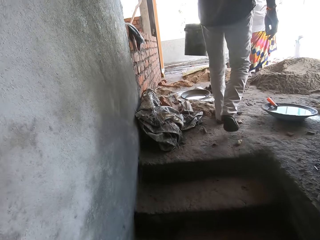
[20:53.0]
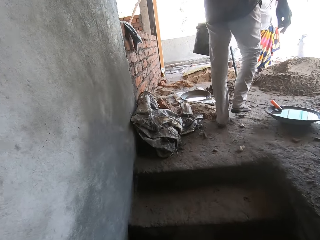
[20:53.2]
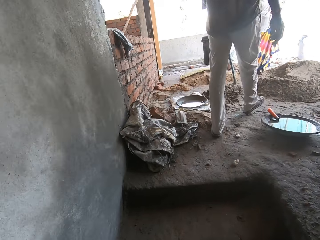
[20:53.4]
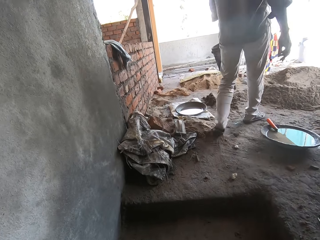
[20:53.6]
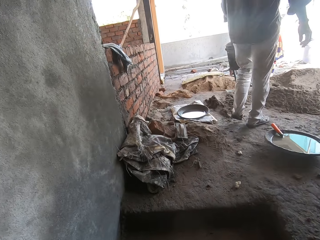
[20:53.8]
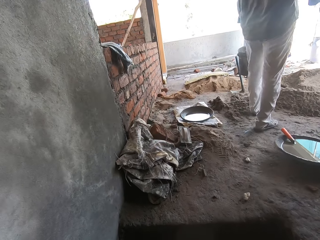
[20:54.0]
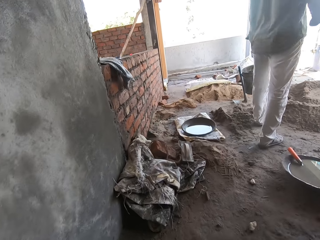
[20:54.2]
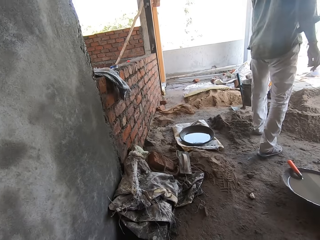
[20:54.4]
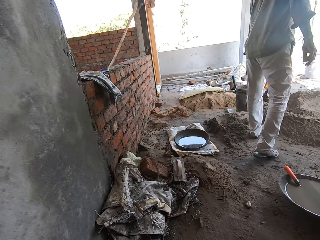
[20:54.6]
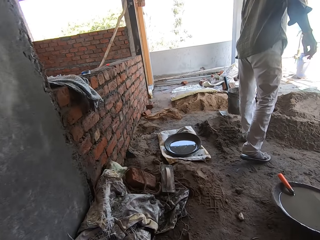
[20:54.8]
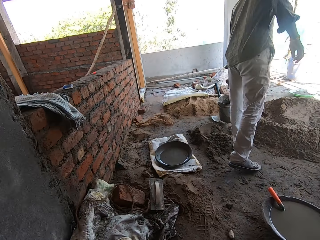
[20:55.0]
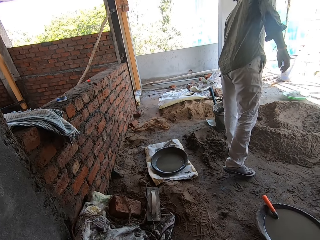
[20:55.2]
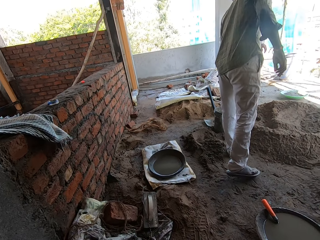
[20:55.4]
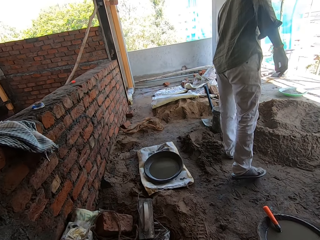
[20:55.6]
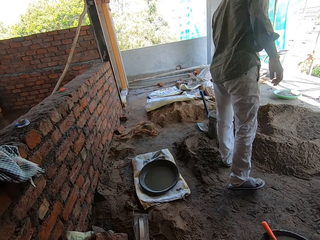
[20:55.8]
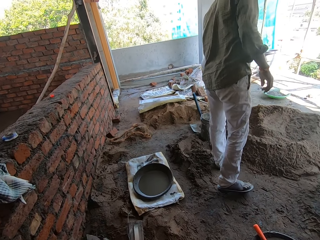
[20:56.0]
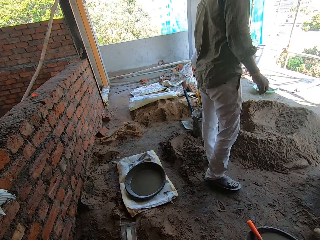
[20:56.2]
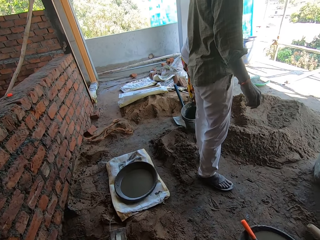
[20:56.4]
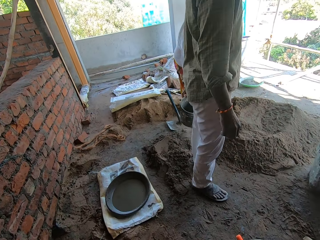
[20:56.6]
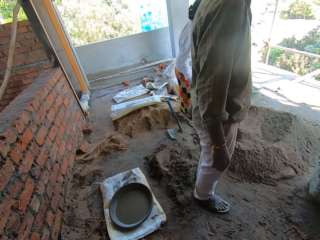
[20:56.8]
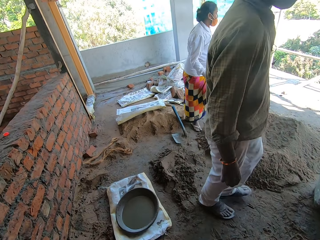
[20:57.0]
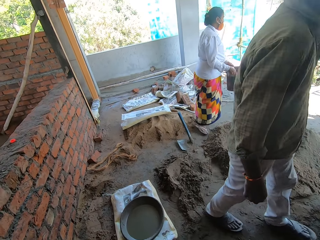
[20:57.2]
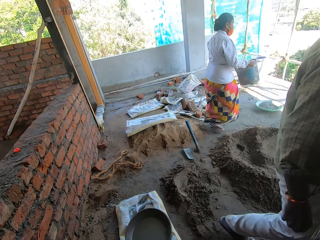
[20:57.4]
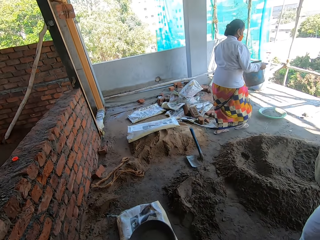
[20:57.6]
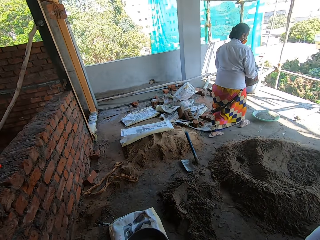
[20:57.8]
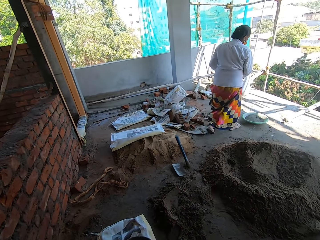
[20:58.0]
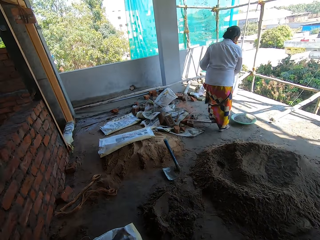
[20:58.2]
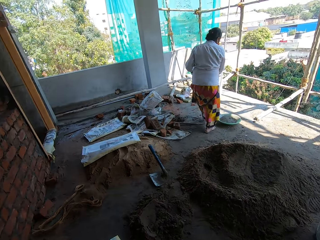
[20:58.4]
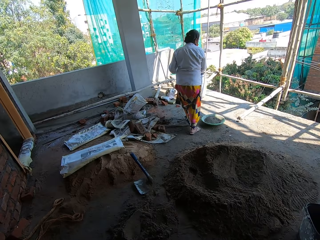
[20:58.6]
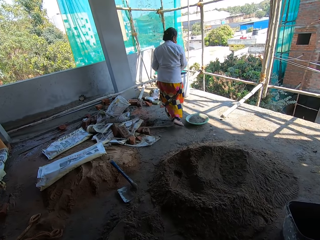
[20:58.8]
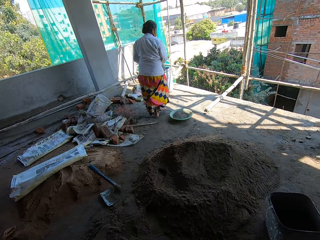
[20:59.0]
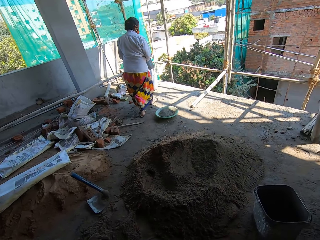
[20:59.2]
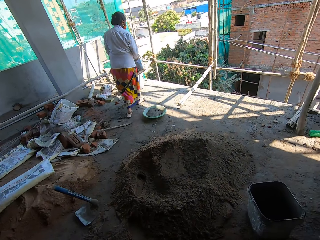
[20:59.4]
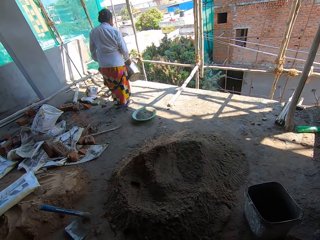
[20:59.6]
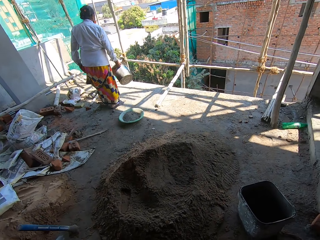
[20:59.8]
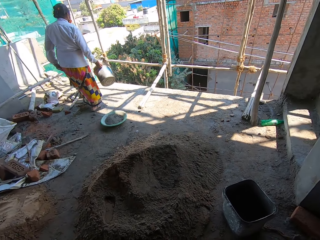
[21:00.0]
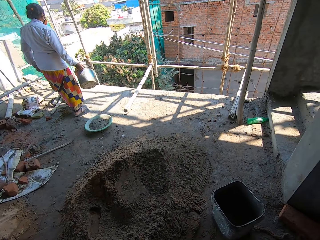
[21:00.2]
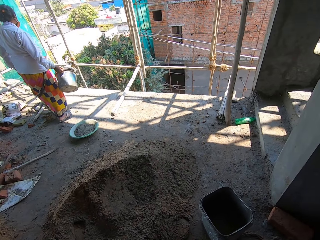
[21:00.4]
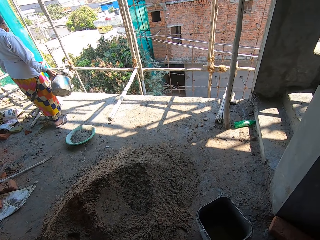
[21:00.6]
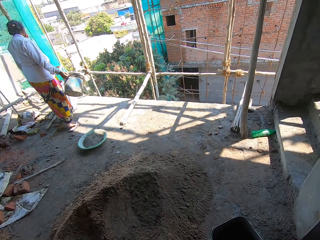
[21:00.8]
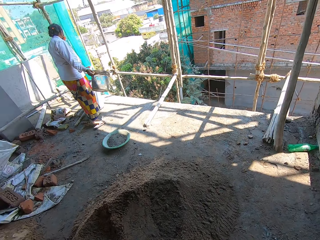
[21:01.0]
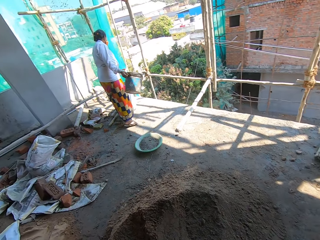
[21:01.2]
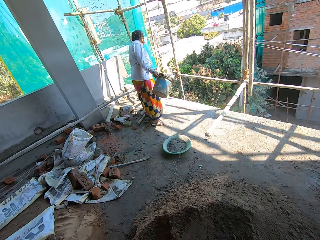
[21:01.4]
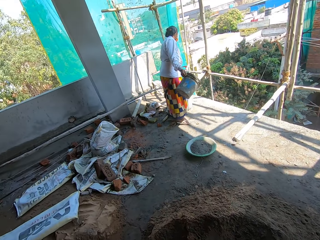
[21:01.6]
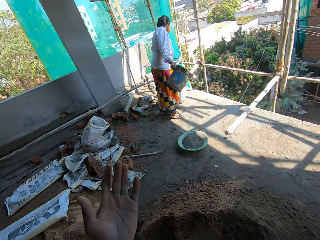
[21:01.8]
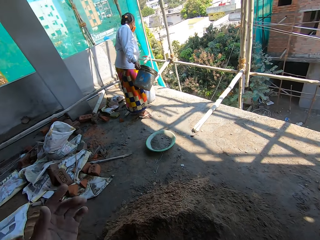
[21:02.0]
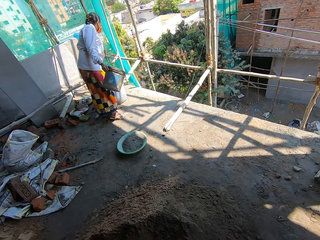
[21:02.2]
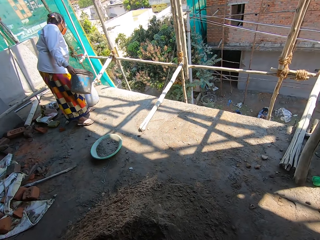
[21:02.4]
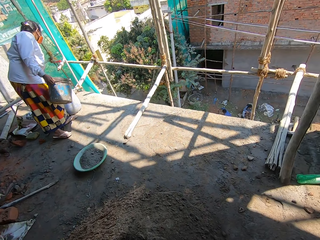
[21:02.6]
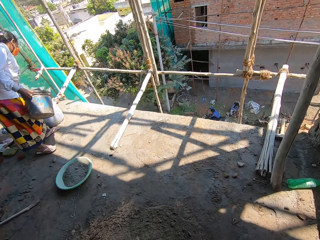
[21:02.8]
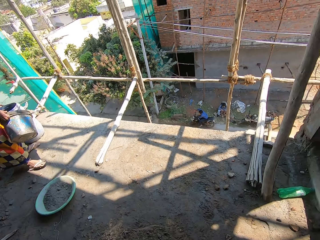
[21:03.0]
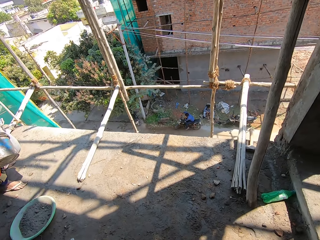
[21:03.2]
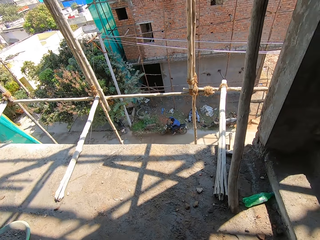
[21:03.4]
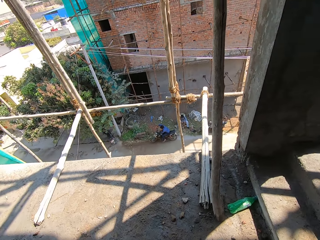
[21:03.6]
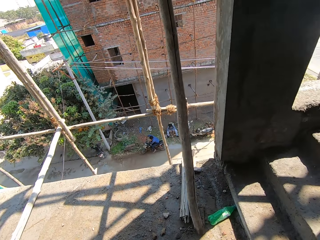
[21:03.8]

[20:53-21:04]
The camera wearer walks in the building.

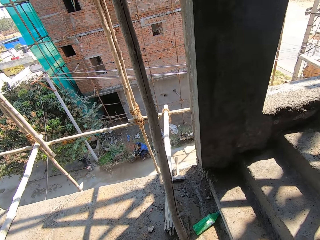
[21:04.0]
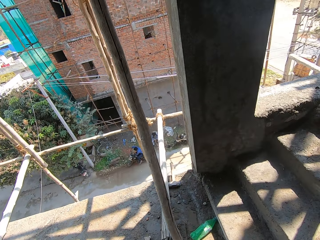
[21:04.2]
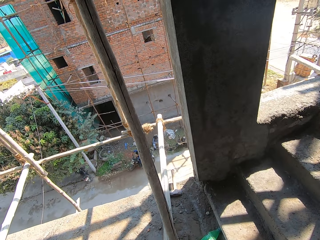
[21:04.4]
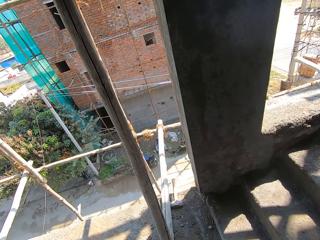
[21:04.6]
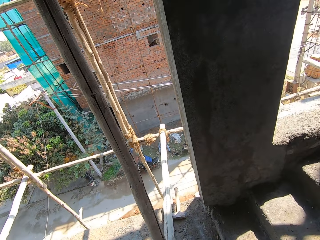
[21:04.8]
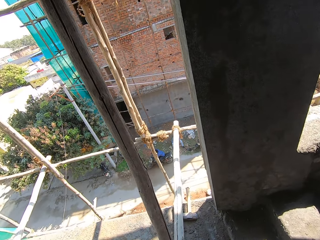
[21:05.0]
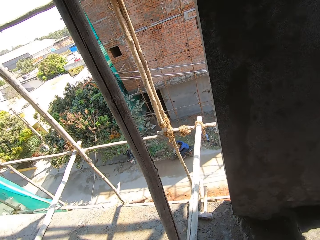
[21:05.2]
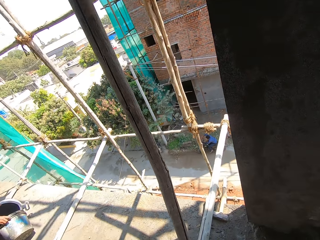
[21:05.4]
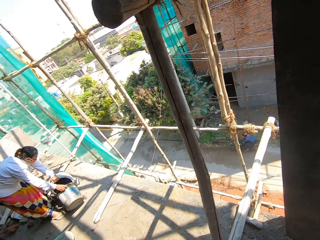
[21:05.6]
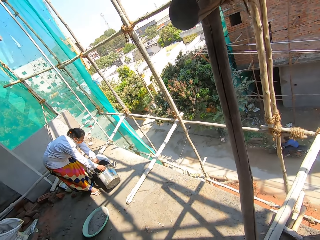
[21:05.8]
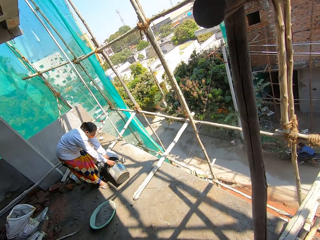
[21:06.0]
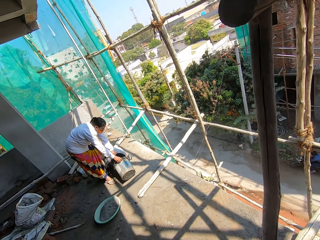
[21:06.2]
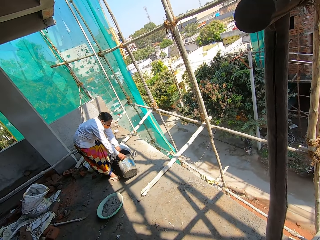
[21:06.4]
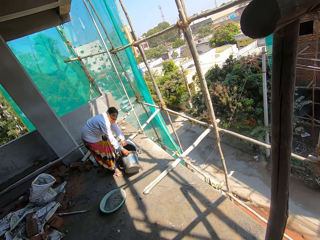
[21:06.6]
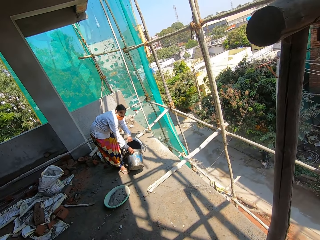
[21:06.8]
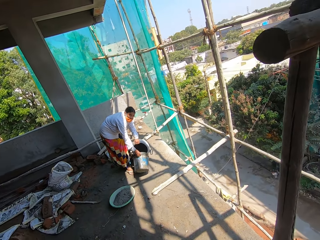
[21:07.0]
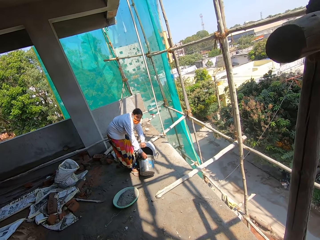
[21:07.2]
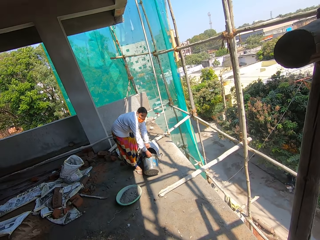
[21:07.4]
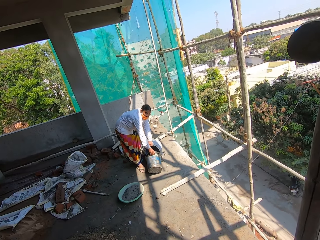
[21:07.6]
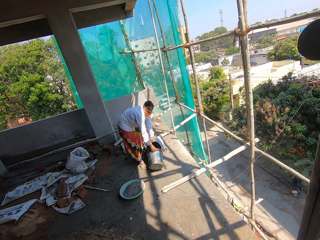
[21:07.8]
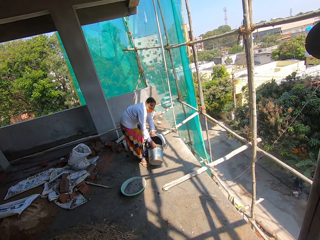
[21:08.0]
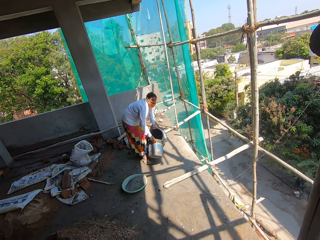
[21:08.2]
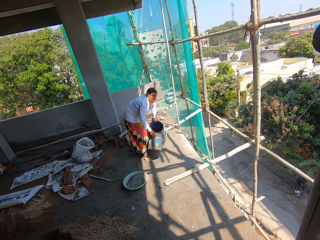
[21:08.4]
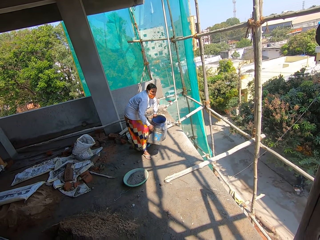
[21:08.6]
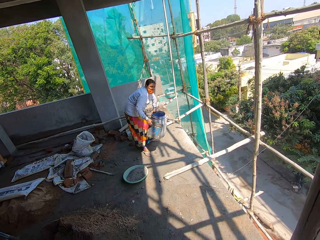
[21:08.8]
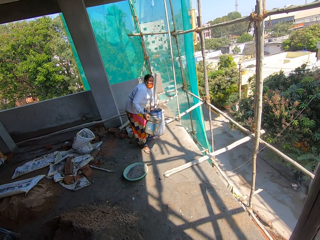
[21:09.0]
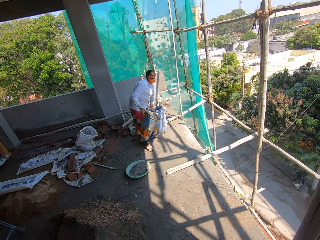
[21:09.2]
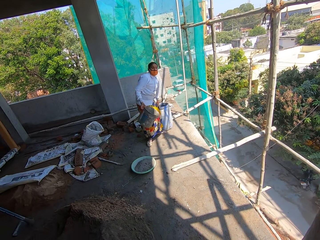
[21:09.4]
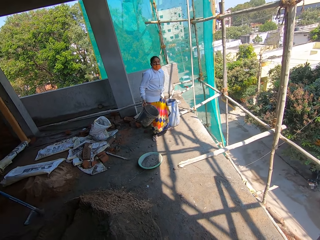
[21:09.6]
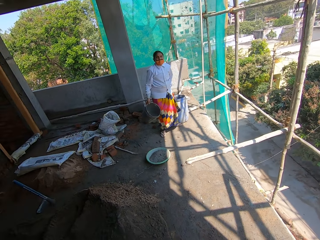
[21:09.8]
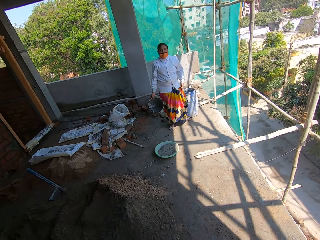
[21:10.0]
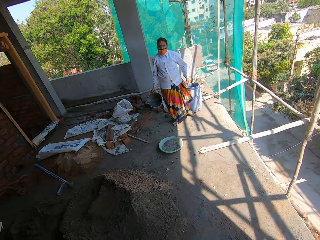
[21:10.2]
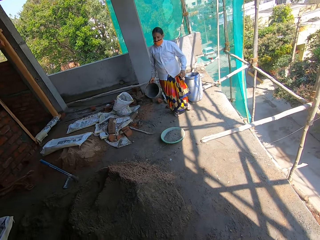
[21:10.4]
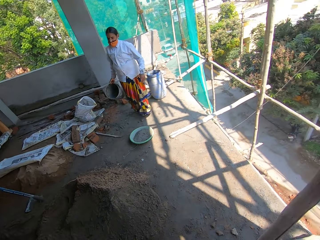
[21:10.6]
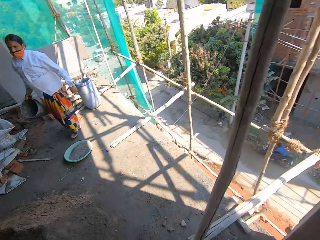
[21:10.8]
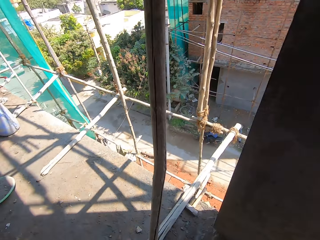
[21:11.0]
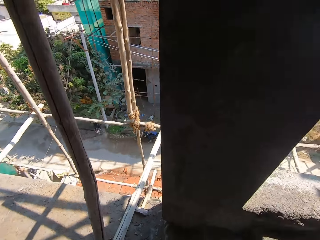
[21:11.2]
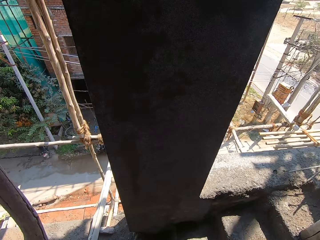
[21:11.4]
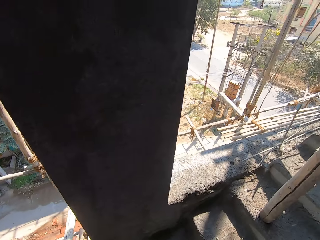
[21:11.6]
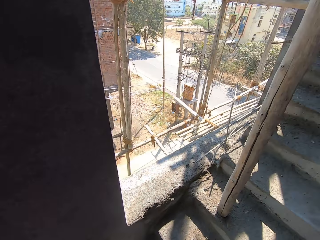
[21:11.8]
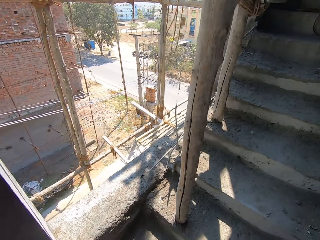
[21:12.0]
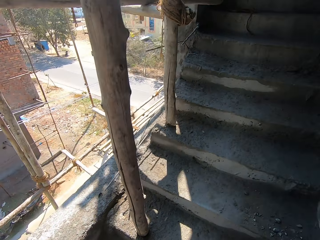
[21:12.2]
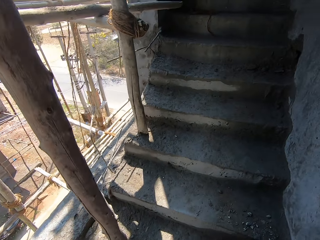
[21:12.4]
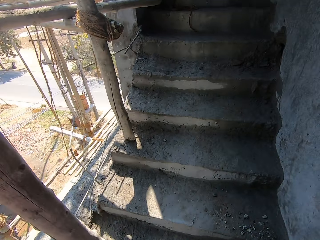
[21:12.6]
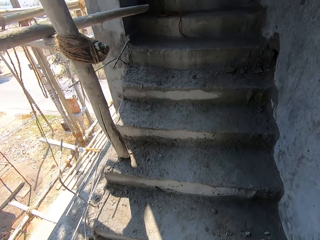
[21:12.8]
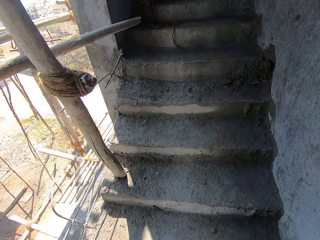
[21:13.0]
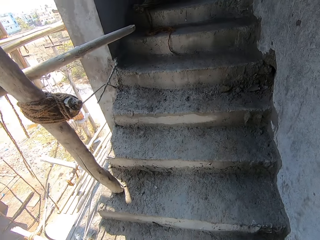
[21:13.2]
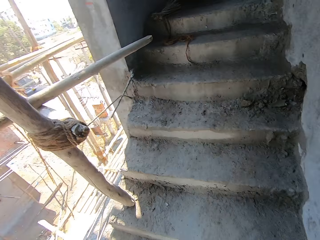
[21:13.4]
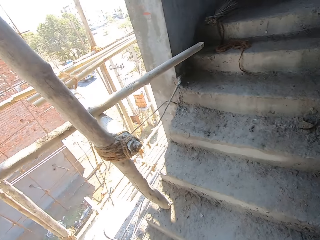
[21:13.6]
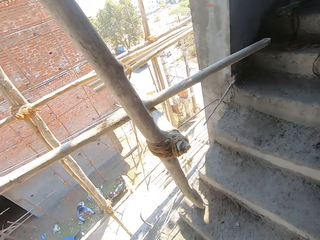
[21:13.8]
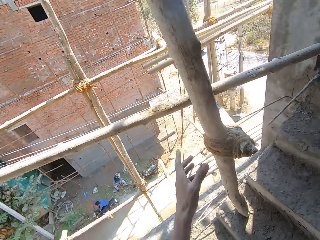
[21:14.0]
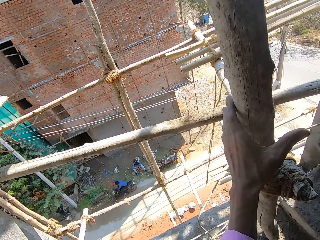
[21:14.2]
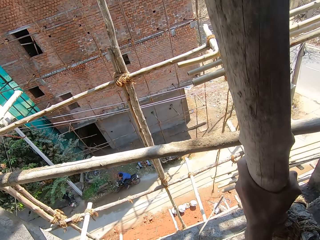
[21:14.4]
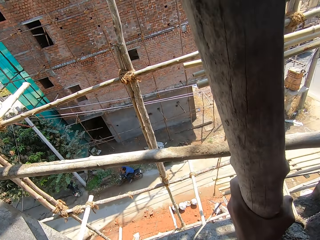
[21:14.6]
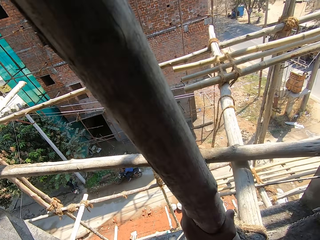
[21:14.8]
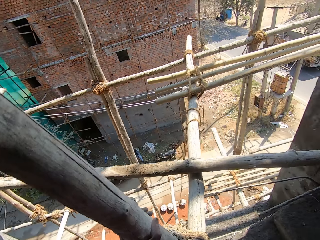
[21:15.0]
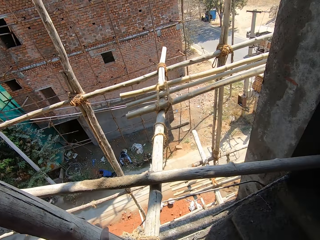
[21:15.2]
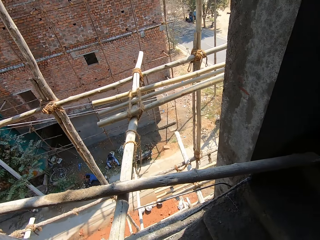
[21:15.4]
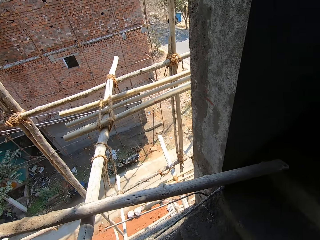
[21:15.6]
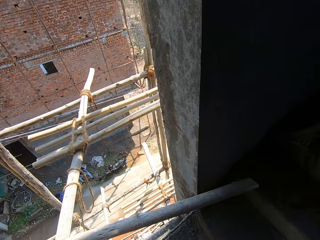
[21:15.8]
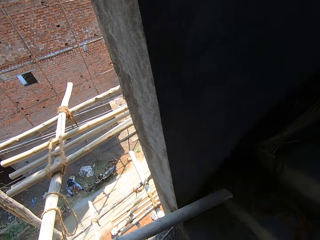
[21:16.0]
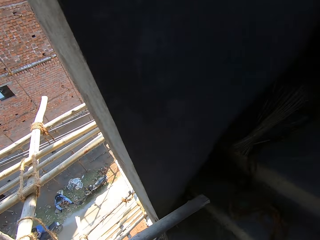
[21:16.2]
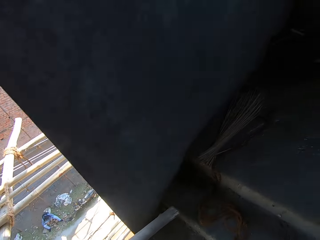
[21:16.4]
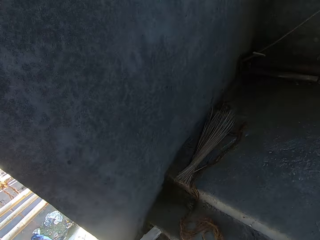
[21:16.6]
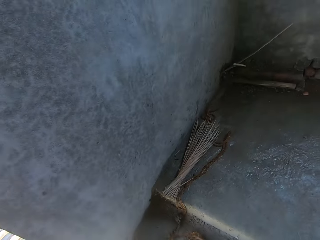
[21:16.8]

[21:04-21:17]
The camera wearer interacts with a person. They look at the person. They walk up the stairs. They hold a post on the building.
